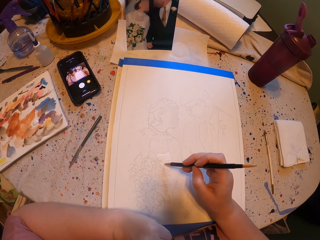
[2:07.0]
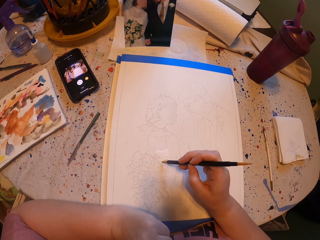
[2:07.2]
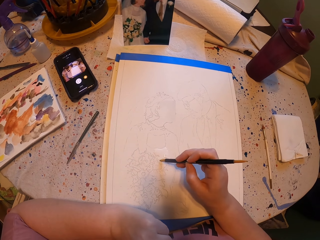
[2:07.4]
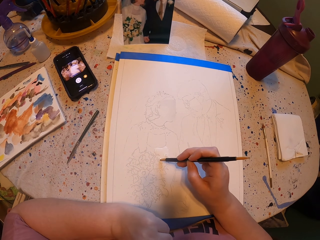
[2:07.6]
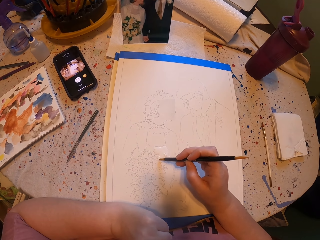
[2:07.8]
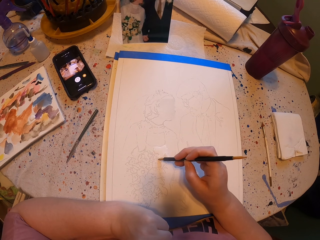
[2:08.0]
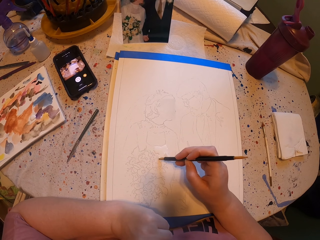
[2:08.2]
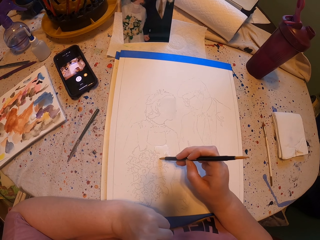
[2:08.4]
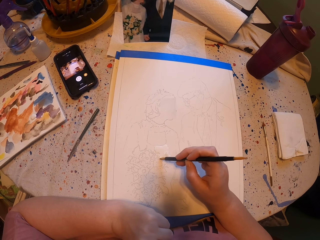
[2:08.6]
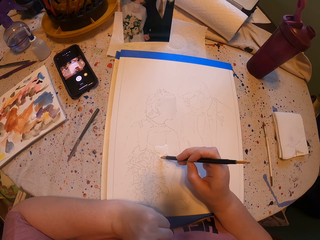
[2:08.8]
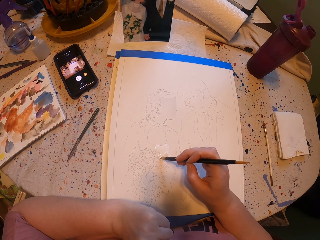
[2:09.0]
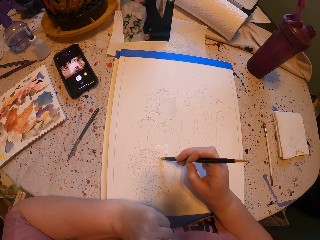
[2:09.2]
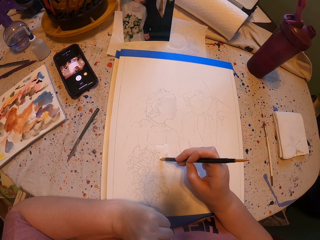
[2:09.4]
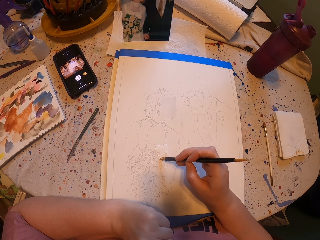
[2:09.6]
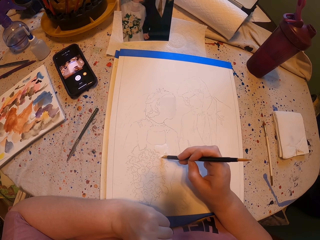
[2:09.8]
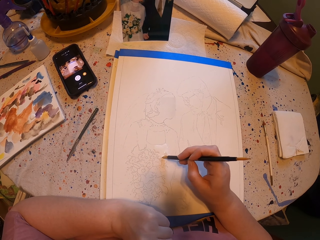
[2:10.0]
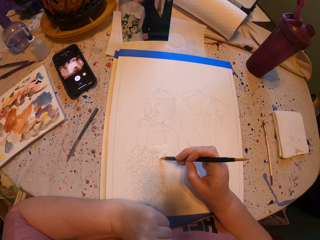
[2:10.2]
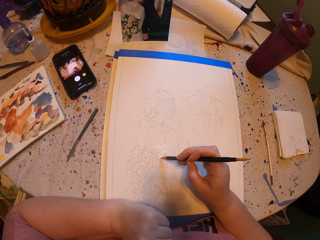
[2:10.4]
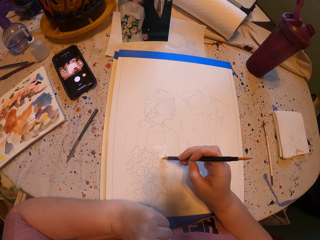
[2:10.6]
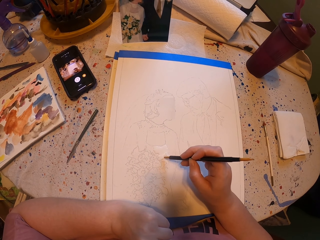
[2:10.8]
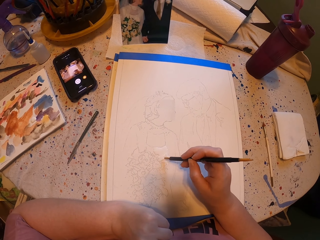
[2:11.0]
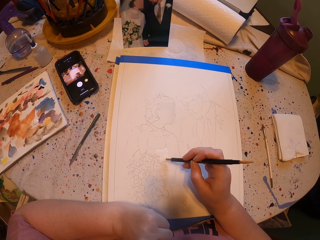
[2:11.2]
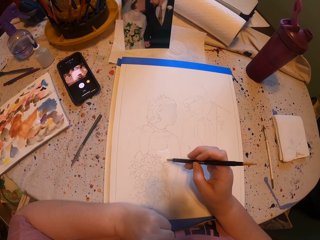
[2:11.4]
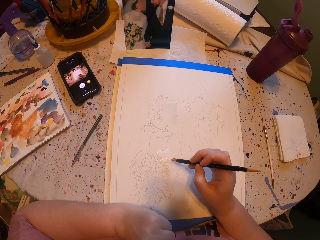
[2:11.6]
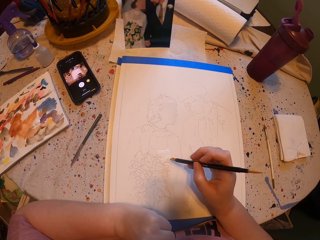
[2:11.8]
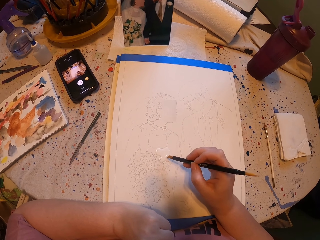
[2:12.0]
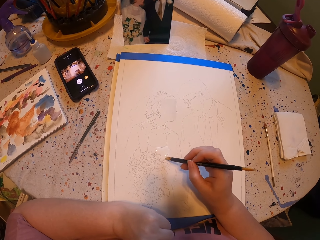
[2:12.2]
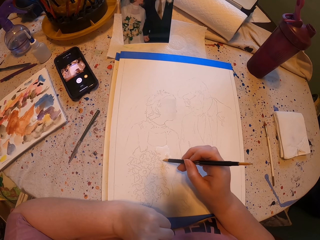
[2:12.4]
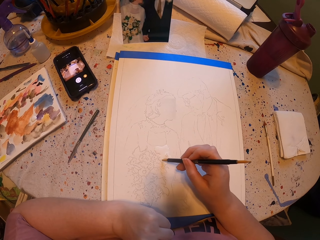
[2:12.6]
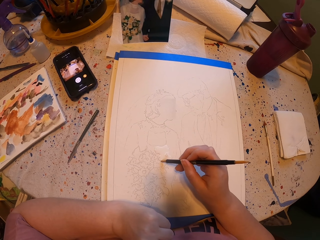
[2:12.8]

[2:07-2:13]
The camera wearer paints a picture with a pen brush.

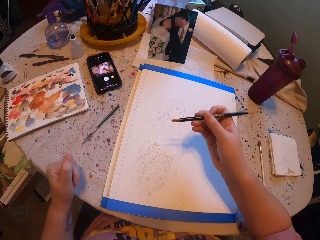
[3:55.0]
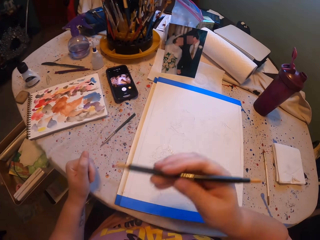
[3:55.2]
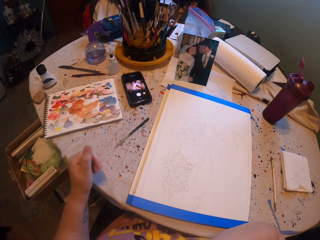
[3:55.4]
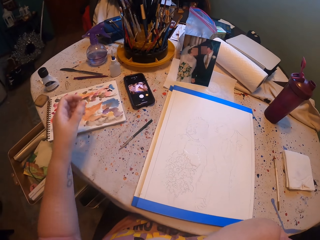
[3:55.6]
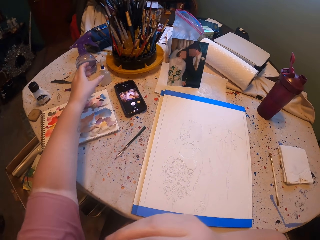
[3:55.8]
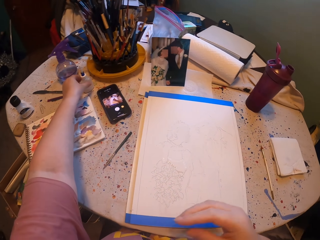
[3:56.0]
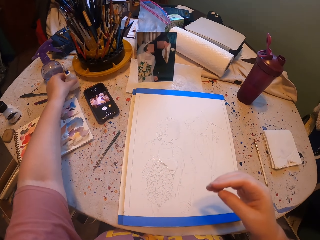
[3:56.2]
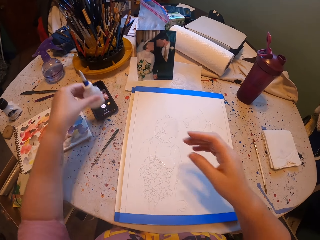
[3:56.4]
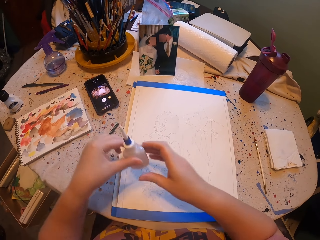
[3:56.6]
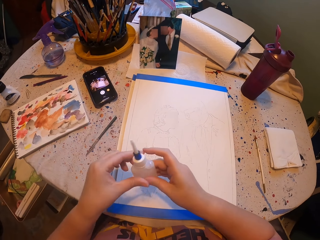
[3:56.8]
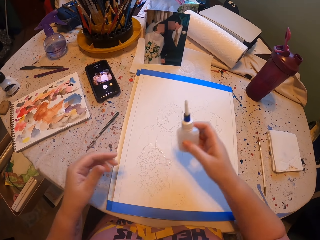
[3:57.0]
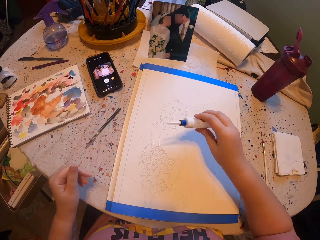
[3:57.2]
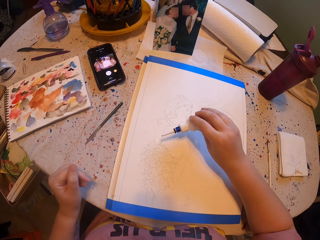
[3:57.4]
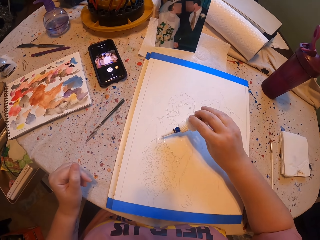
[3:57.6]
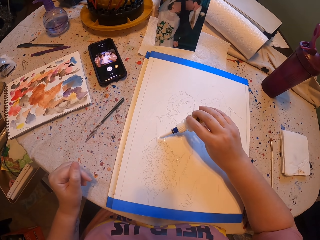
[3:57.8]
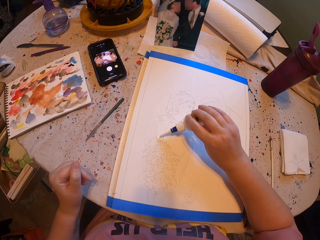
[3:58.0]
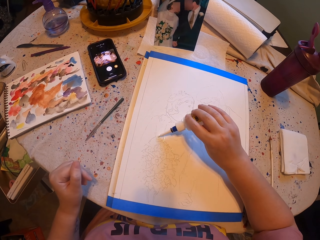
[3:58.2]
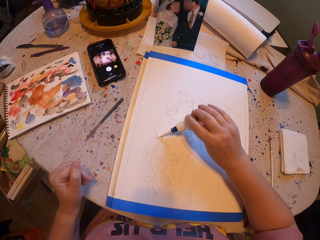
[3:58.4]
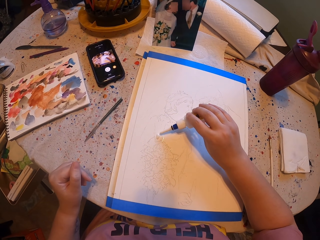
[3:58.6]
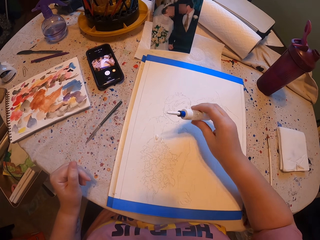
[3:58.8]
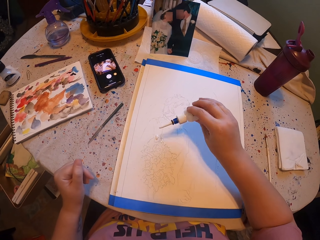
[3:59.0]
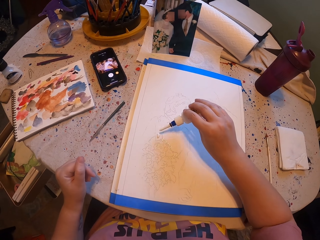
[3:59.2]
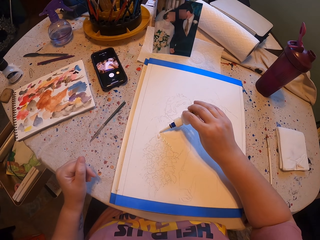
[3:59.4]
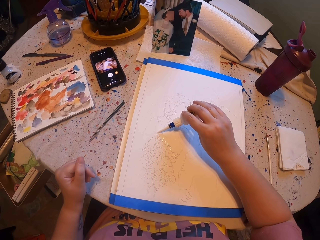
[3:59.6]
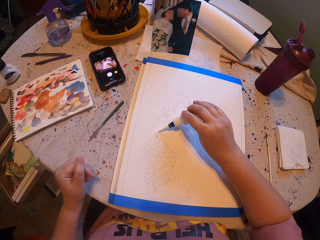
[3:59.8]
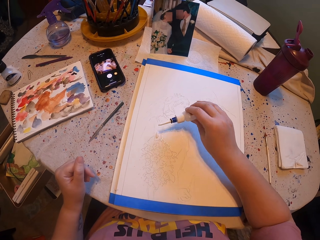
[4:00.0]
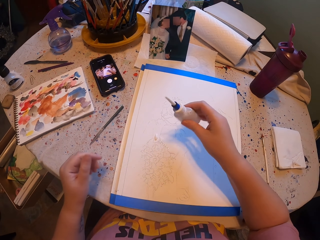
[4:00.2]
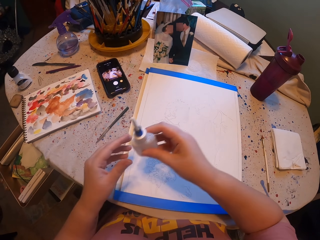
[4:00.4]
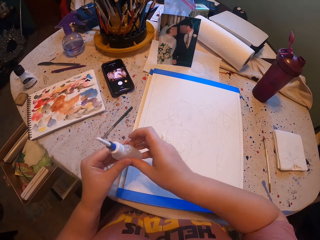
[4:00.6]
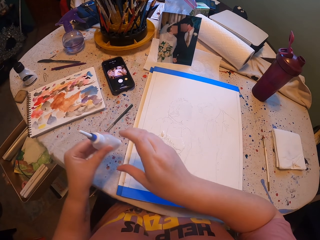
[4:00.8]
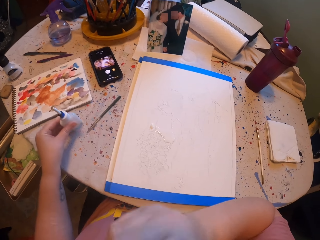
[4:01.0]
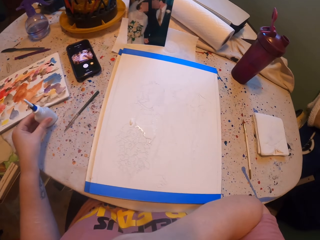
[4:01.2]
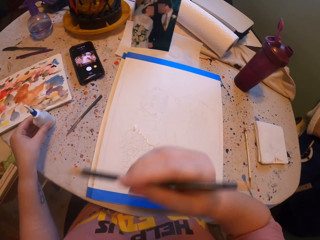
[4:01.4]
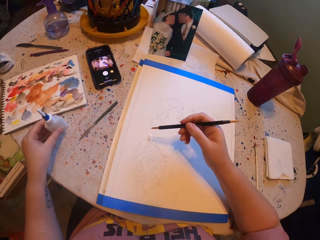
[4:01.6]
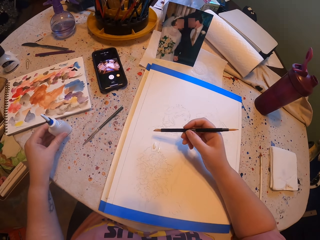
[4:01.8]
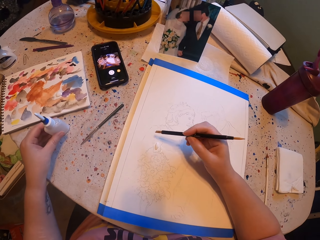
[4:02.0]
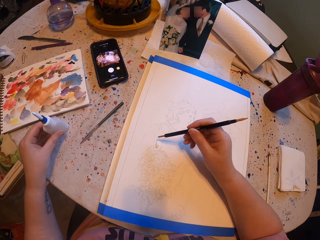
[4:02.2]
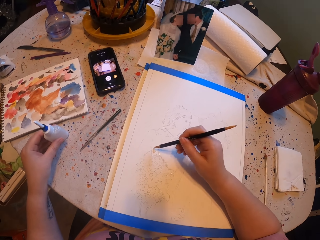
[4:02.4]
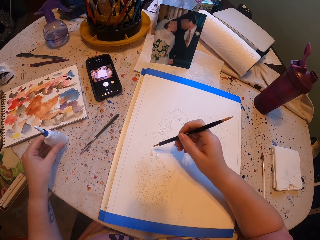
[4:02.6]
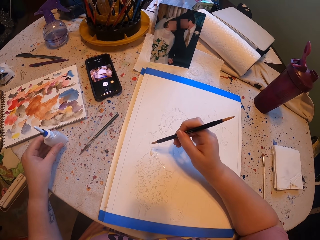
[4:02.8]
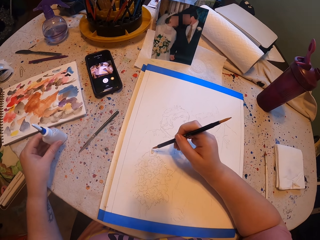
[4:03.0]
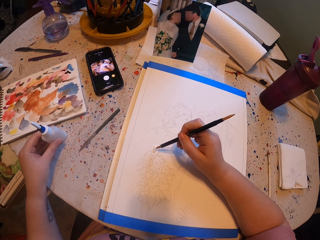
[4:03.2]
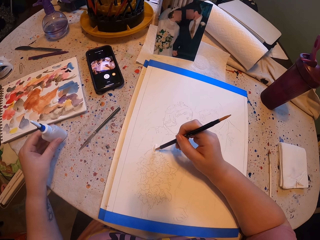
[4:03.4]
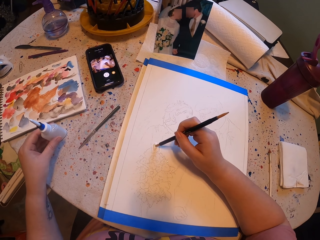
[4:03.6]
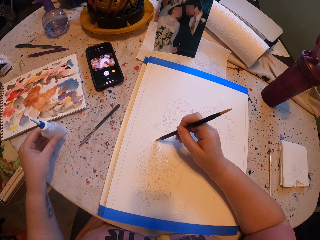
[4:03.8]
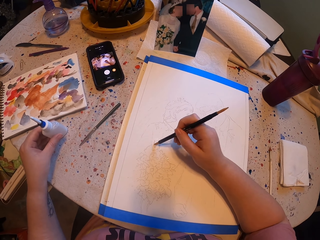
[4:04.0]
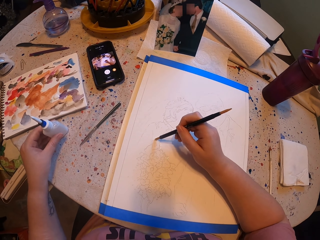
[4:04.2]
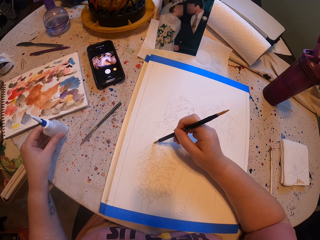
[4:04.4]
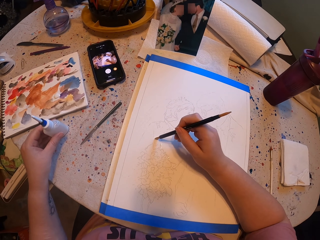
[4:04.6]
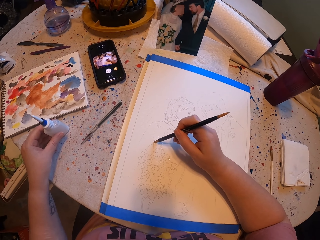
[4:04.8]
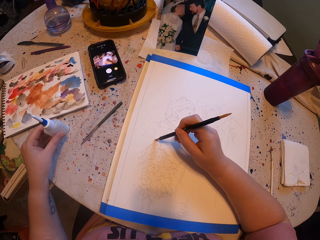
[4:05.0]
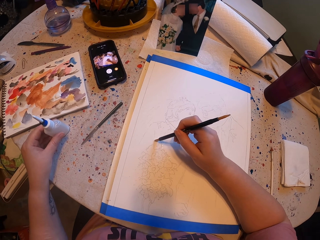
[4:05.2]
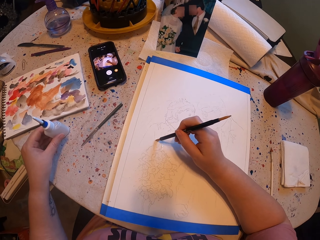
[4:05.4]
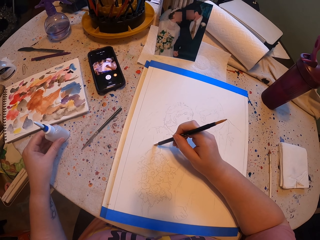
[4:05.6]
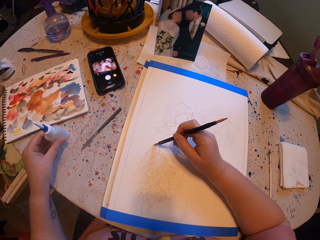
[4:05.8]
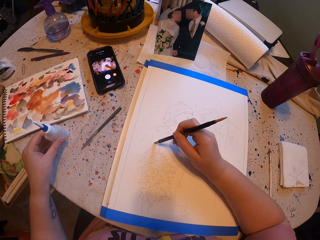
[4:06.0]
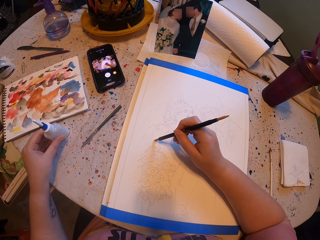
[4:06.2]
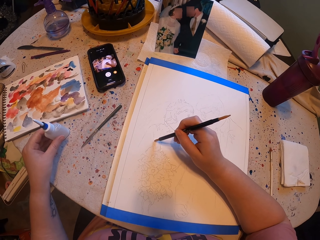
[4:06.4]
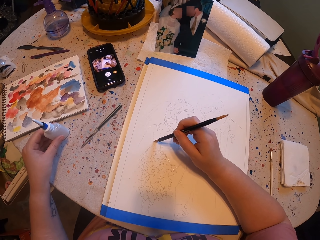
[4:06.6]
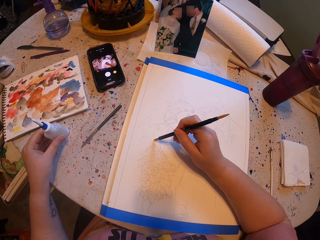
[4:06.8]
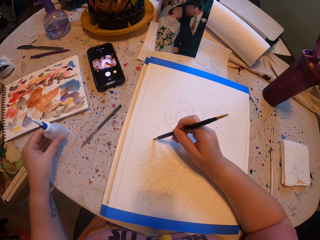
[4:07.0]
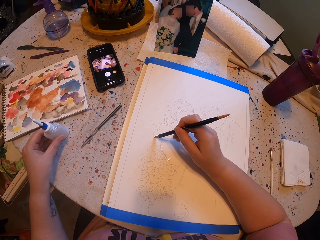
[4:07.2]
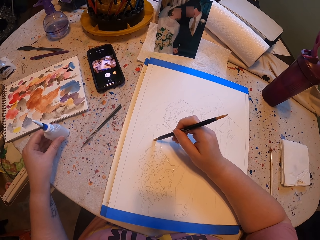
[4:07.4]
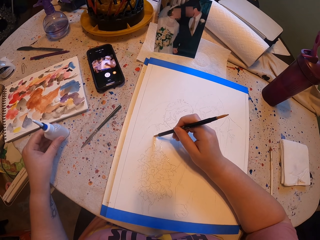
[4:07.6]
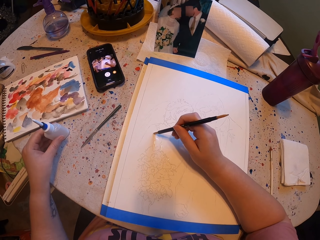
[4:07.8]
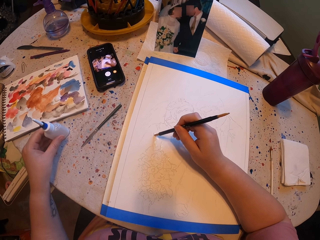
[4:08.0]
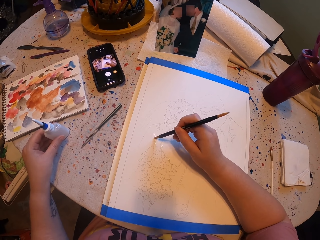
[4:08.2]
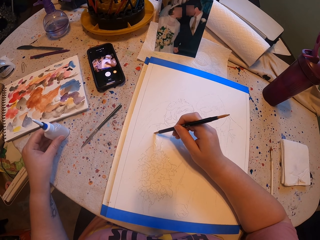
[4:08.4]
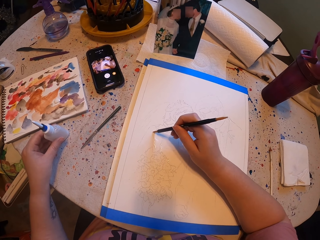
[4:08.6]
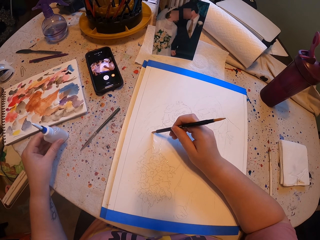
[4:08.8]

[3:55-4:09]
The camera wearer takes the ink bottle. They pour ink on the cardboard. They put the ink bottle on the table. They paint a picture with a pen brush.

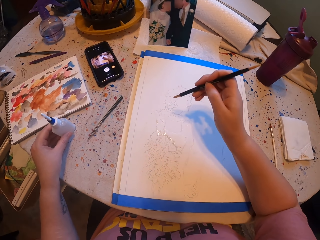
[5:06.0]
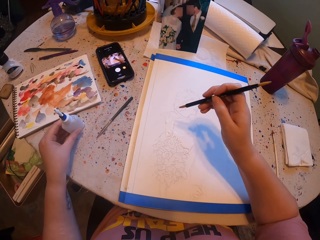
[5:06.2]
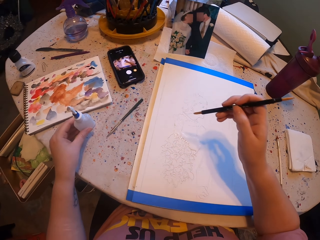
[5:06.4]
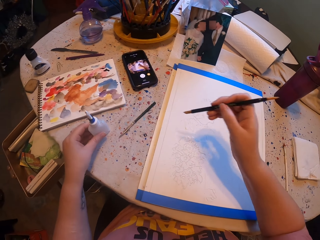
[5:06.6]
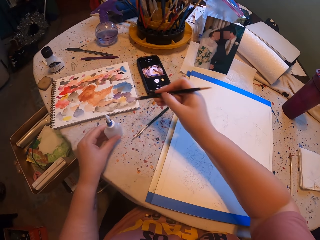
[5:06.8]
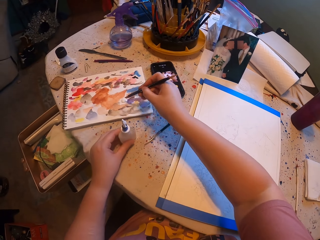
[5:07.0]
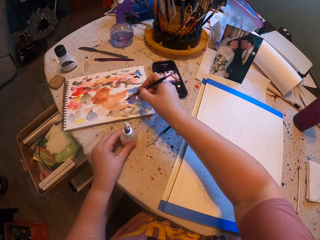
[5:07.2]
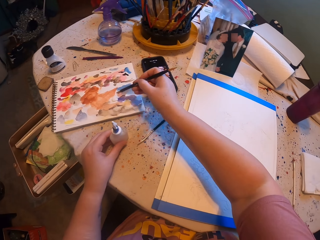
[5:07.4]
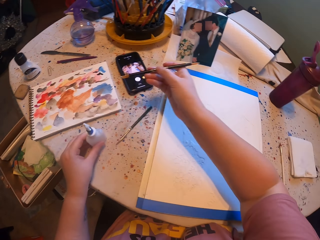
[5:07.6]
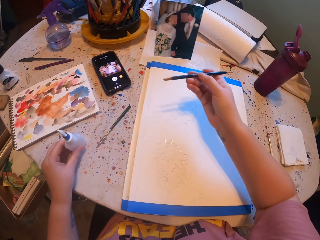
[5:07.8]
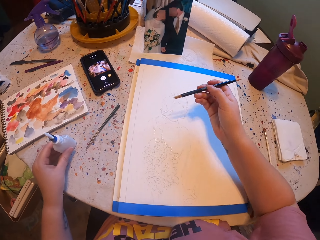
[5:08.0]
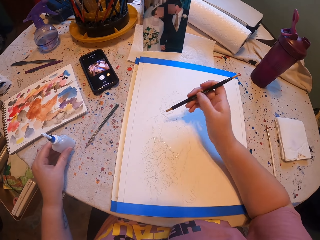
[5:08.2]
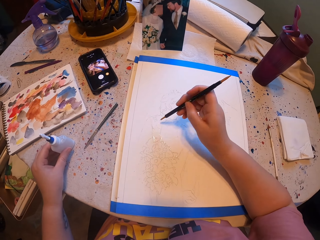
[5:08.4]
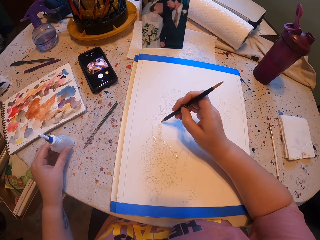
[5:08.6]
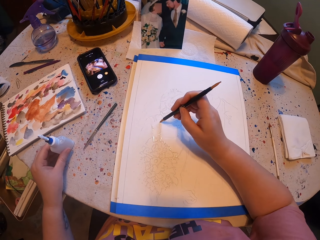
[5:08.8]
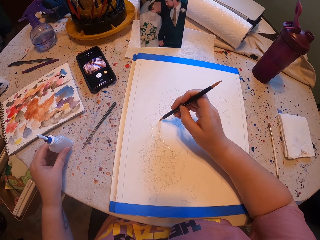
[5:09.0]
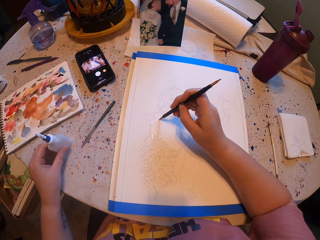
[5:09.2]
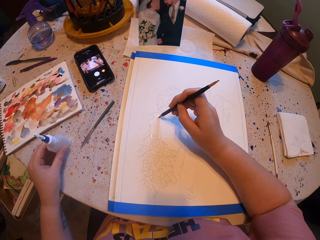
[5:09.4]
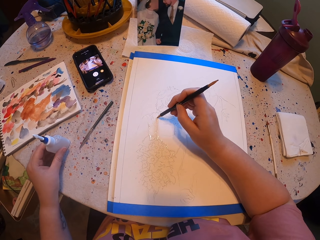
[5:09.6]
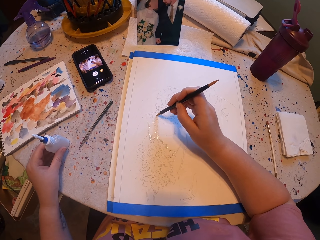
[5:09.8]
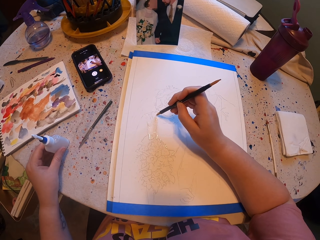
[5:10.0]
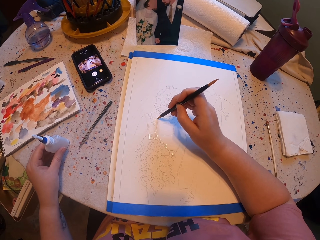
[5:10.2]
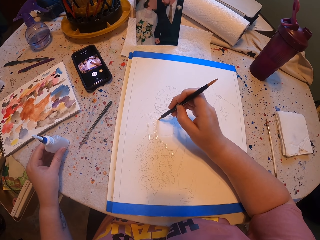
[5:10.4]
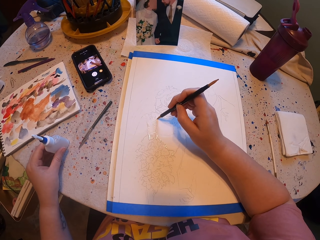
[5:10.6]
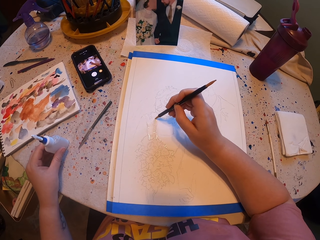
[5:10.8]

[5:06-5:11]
The camera wearer rubs the pen brush on the ink paper. They pick the paint with the brush. They paint a paper with the pen brush.
